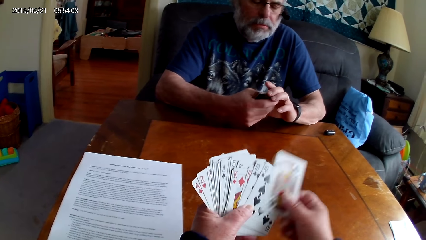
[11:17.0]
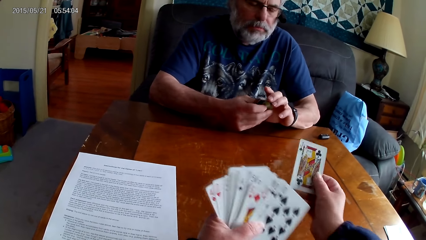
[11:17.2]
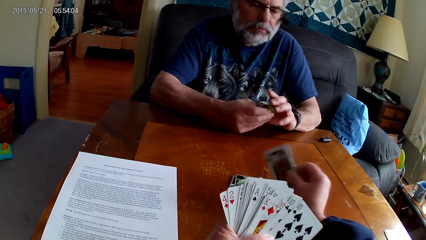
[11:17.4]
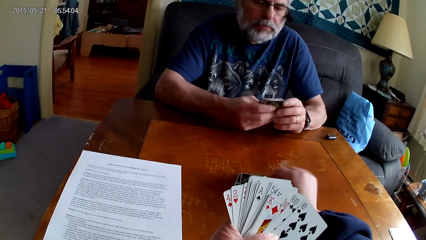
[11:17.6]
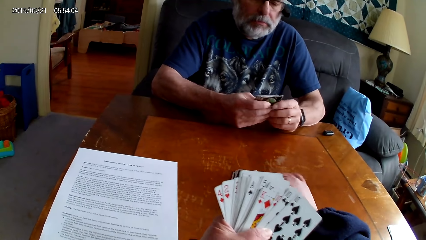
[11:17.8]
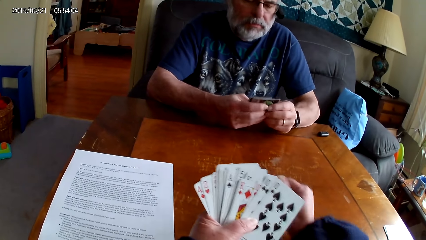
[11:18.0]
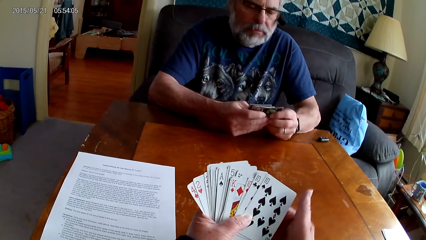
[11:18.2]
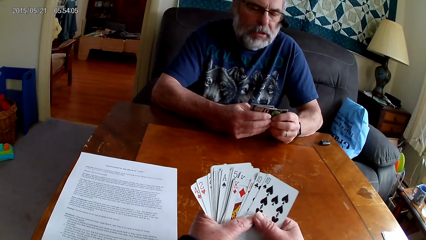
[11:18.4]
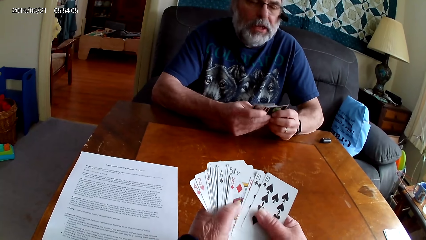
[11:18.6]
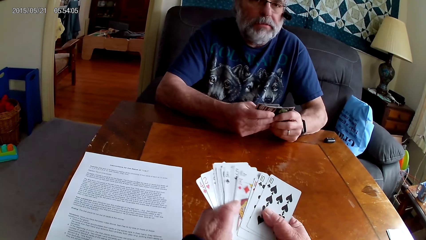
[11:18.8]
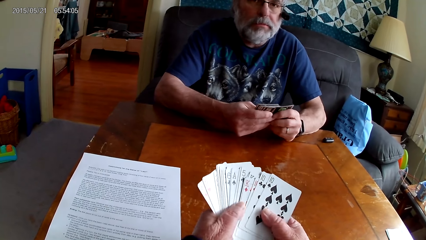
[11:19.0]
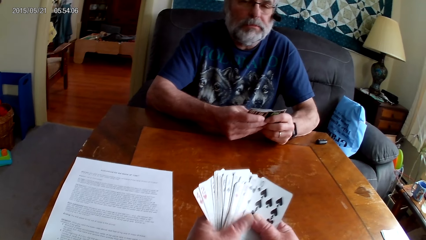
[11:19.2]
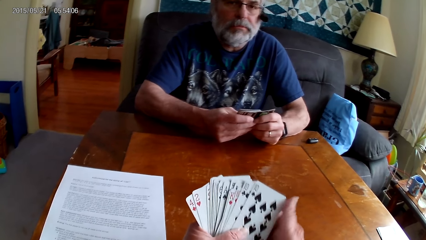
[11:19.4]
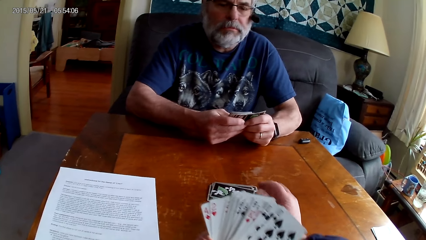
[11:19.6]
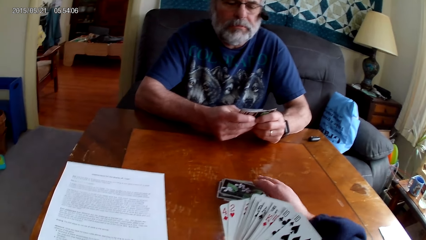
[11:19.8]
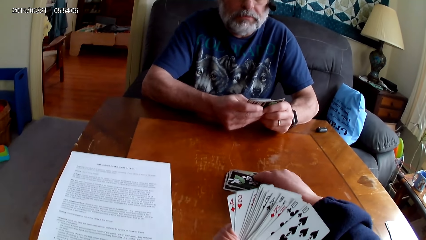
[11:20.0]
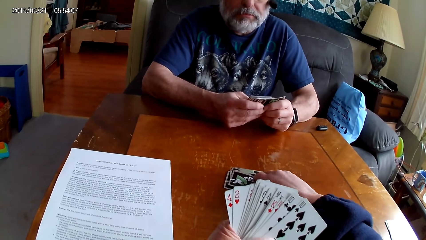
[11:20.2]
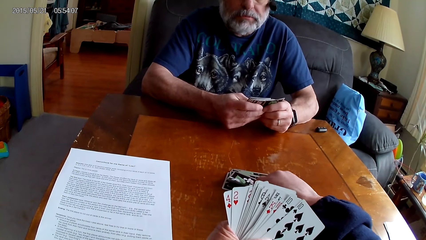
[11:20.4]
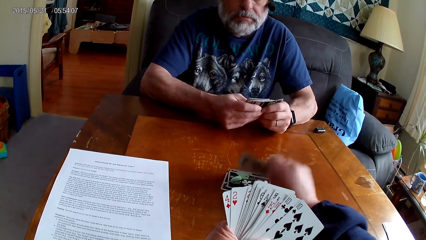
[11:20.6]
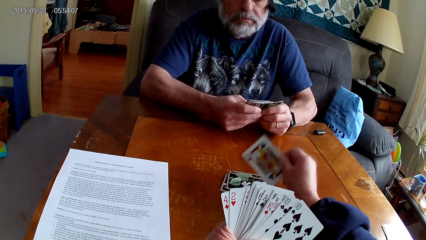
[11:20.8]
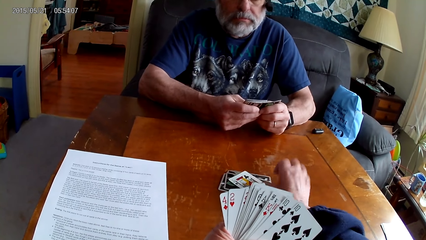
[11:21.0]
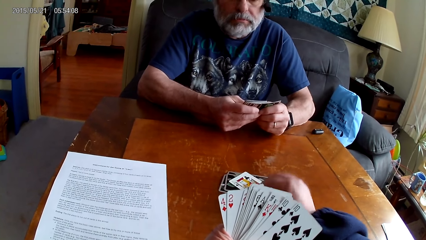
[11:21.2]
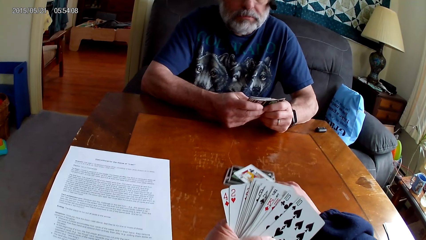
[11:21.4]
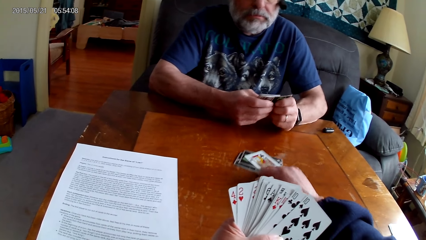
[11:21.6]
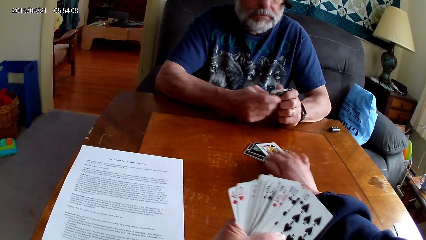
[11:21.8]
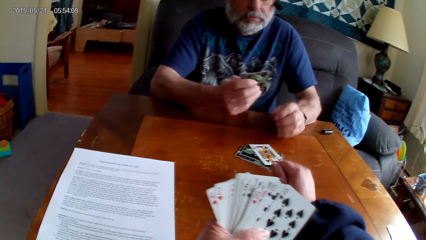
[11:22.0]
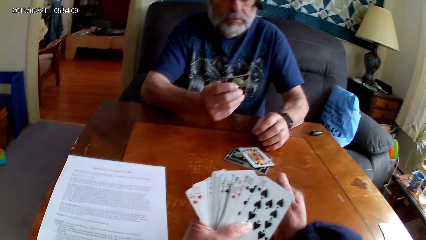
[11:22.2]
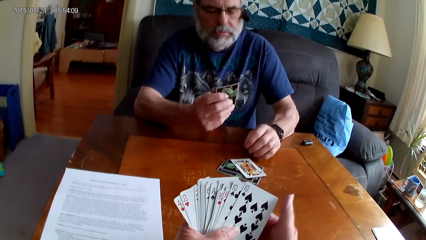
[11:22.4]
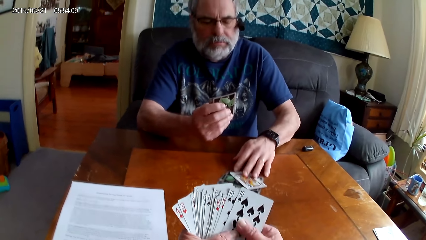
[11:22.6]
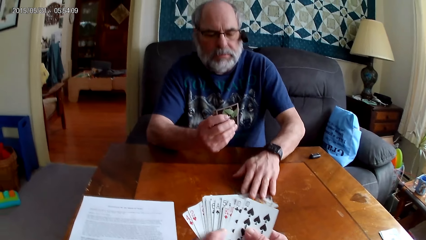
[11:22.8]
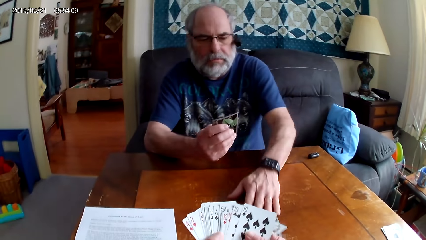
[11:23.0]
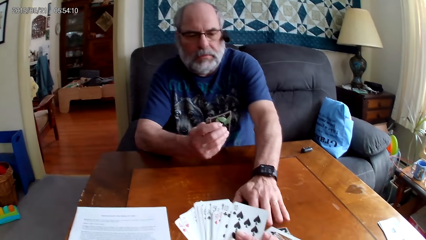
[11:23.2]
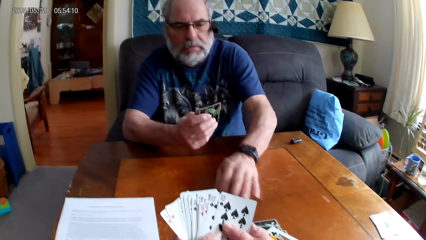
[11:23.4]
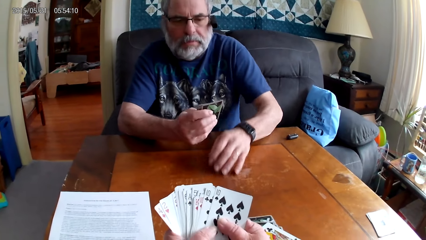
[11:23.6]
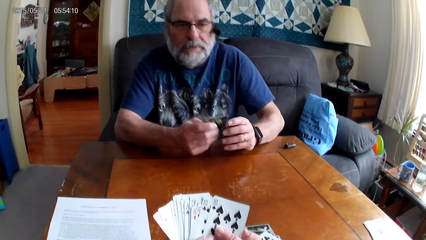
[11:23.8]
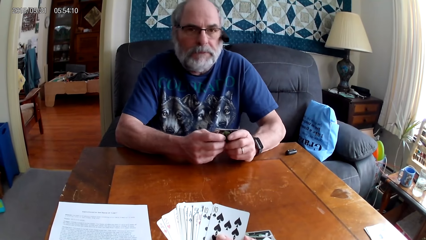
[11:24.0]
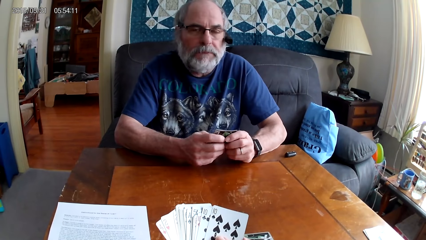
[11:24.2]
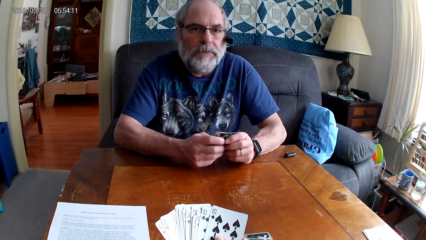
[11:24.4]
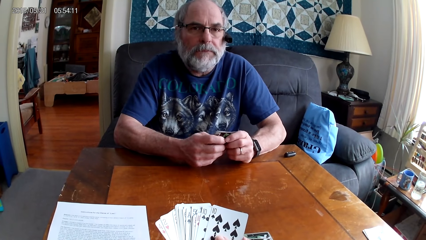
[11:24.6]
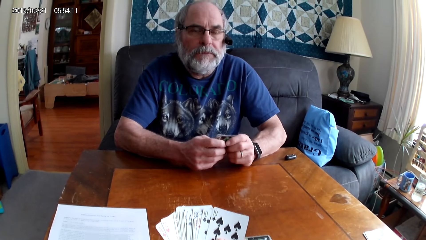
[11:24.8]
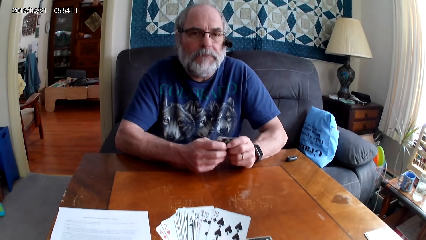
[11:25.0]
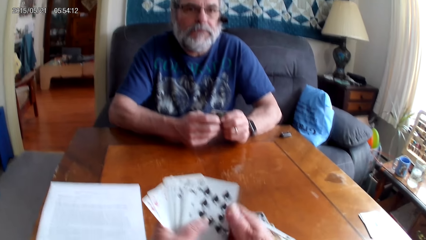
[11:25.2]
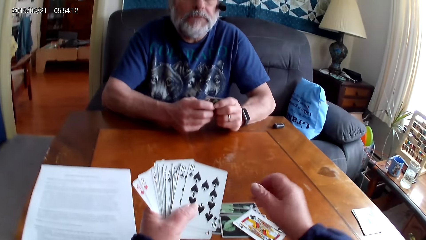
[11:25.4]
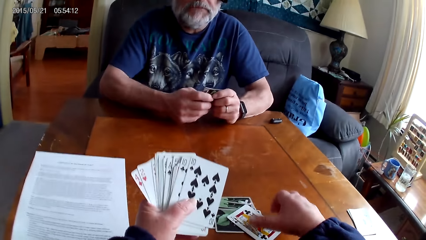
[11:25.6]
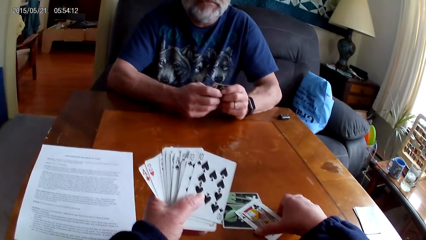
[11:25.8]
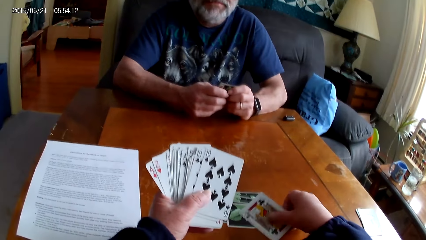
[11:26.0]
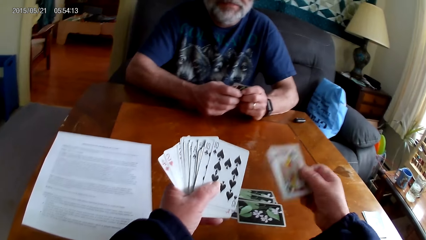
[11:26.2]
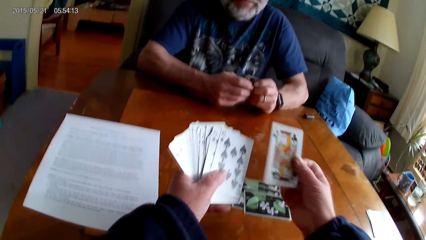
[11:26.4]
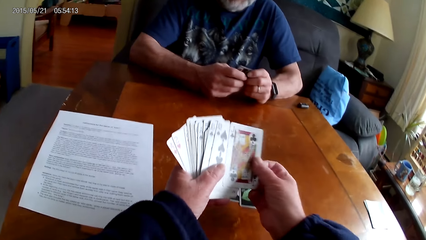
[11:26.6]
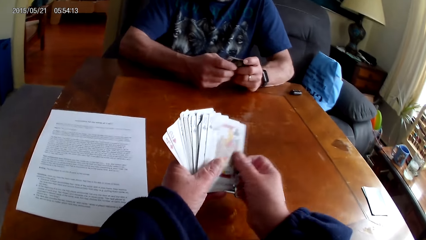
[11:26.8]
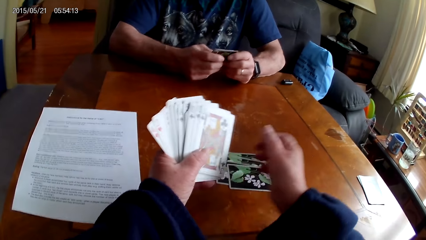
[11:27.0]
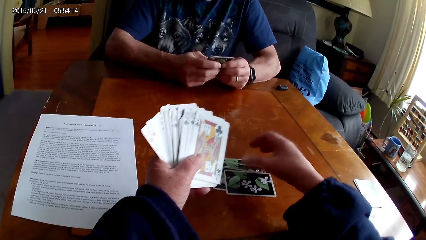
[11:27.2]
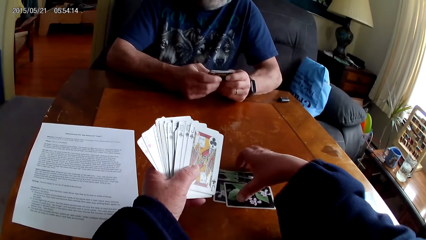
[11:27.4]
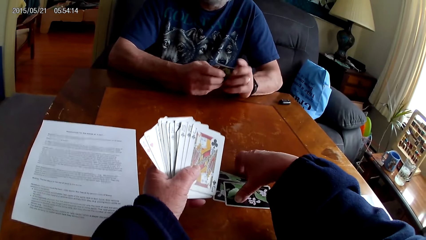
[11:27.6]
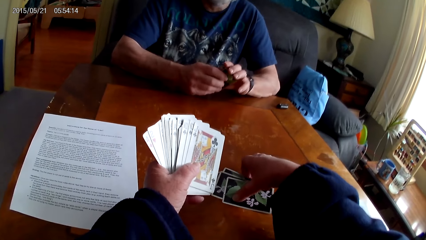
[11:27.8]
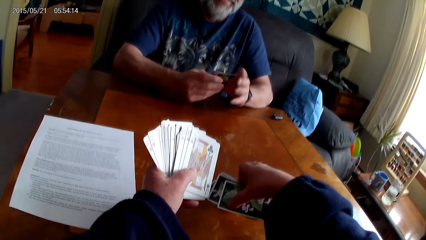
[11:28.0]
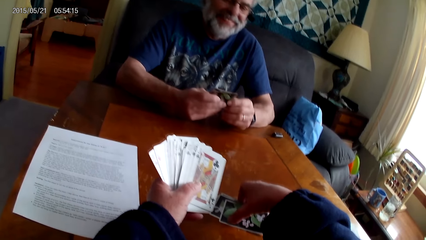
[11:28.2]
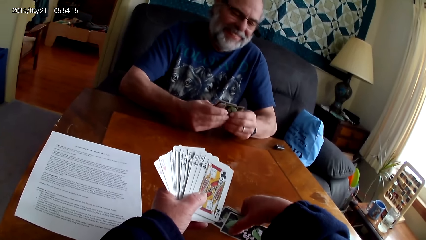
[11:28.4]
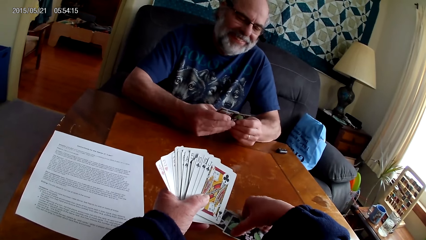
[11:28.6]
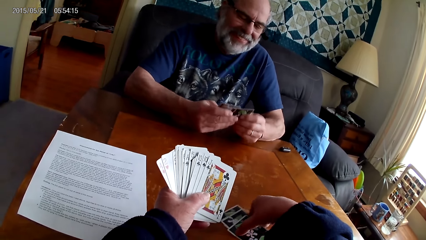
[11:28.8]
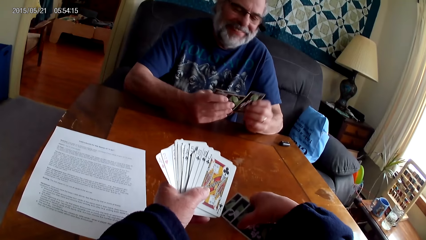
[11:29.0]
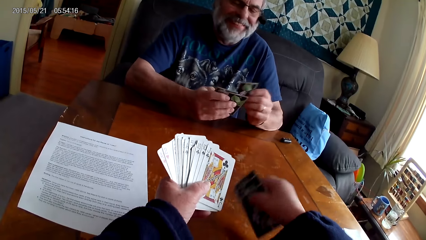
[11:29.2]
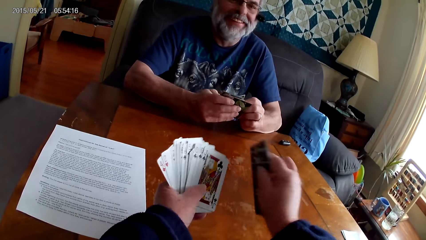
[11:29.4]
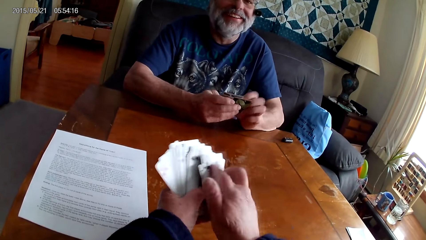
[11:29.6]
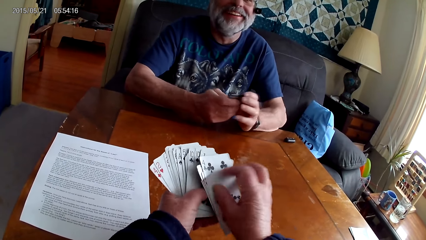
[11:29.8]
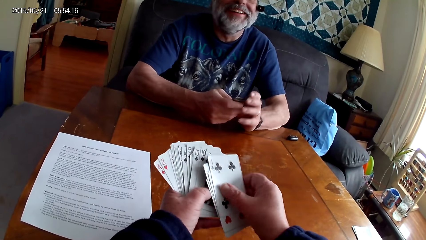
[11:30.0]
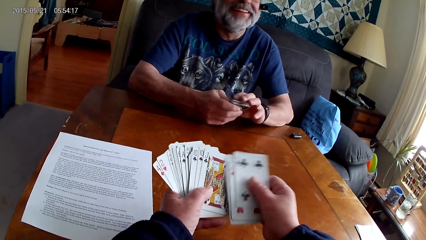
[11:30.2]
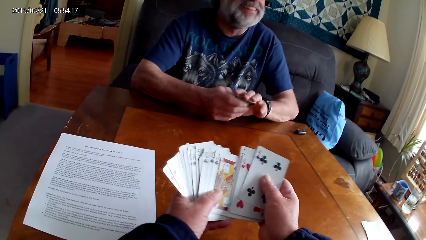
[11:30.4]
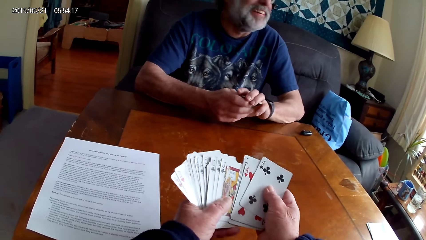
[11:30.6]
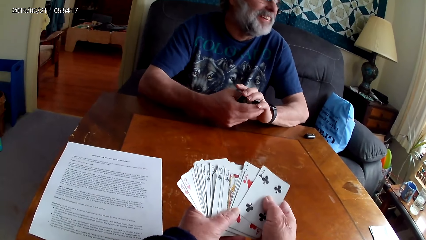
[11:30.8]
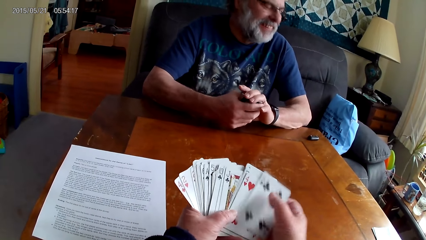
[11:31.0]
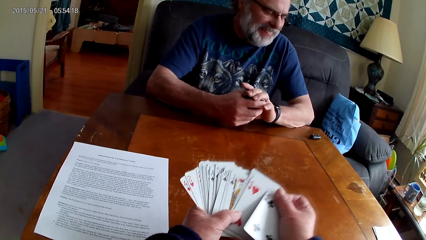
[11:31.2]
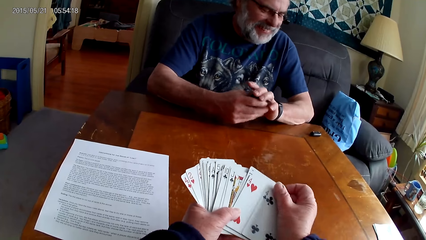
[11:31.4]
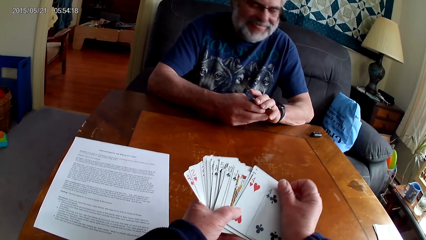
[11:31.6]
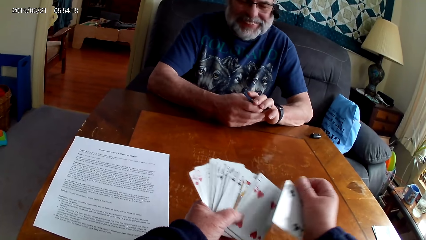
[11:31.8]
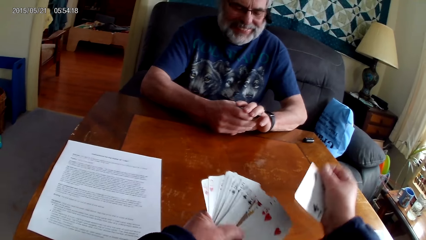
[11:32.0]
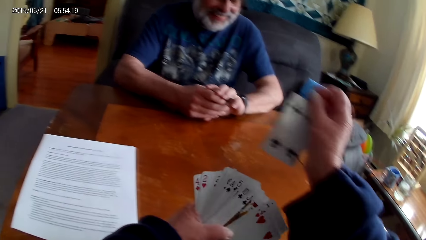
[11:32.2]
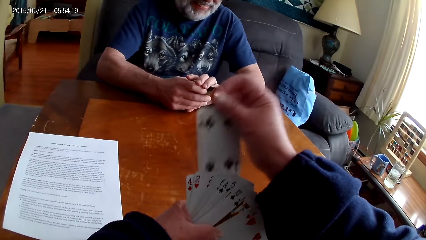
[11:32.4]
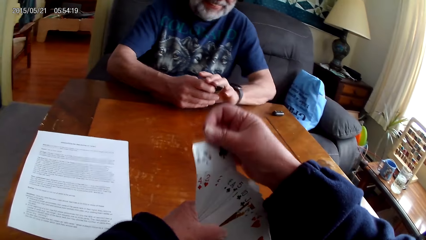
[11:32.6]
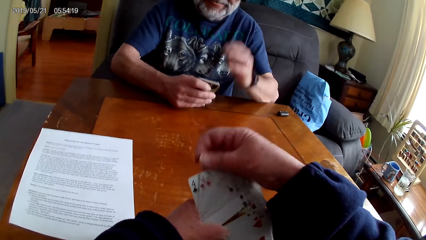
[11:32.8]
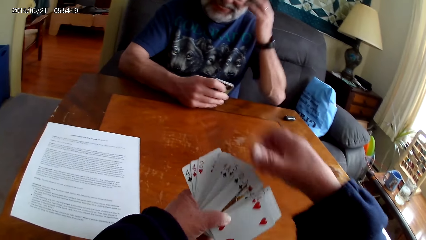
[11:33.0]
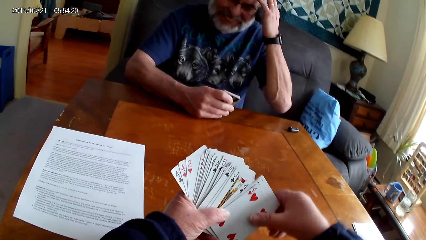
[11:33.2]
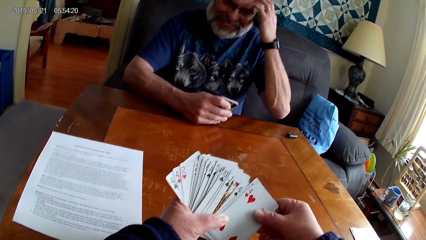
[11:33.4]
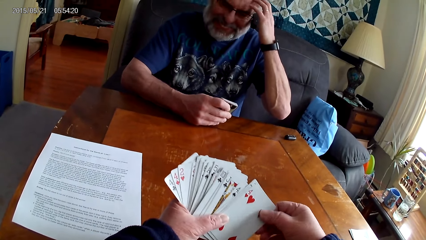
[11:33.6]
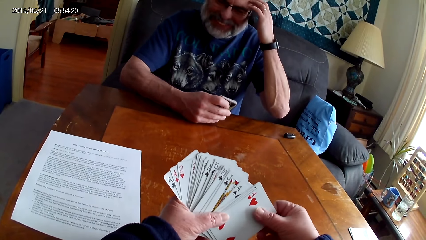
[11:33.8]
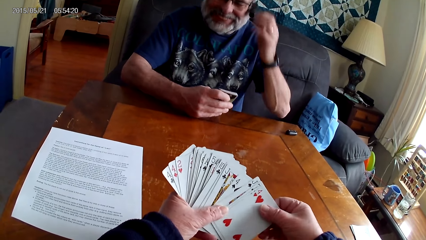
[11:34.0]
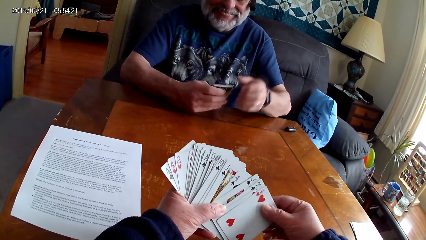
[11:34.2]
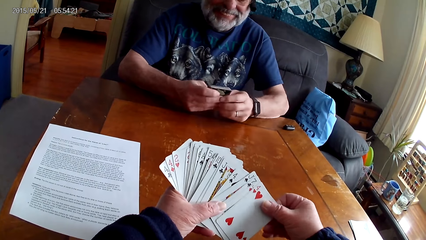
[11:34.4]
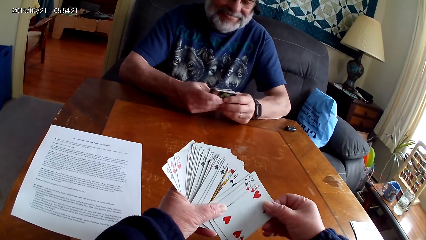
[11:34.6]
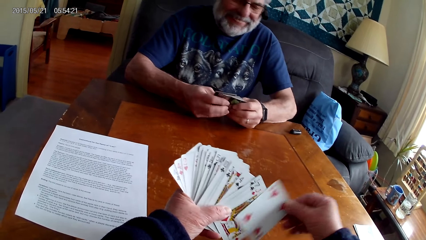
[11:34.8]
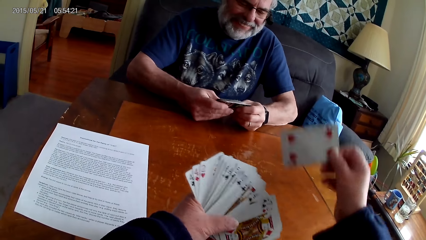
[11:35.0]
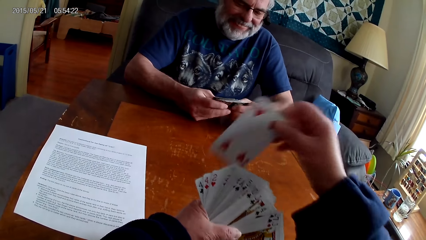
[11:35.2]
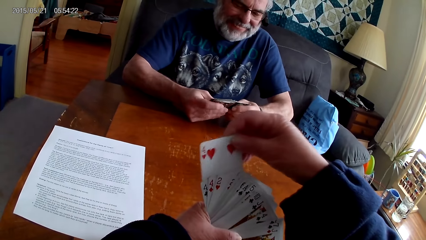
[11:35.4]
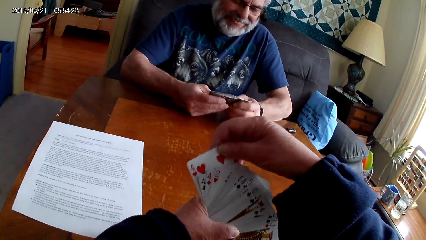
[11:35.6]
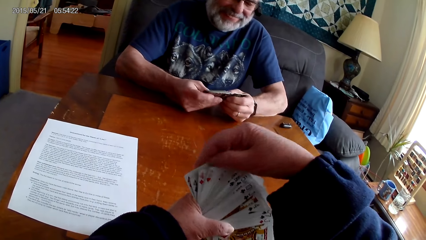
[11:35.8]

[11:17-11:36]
The camera wearer puts a card on the table. They turn a card on the table. They move cards towards themselves. A man moves cards towards himself. The camera wearer speaks. They laugh. They pick a card from the table. They pick cards from the table. They speak. They put the cards together. The man laughs with the camera wearer. The man itches his head.
